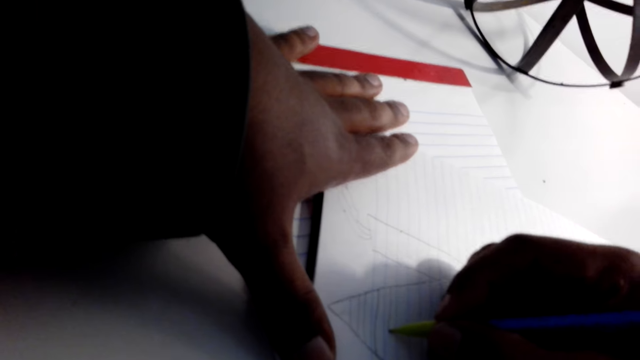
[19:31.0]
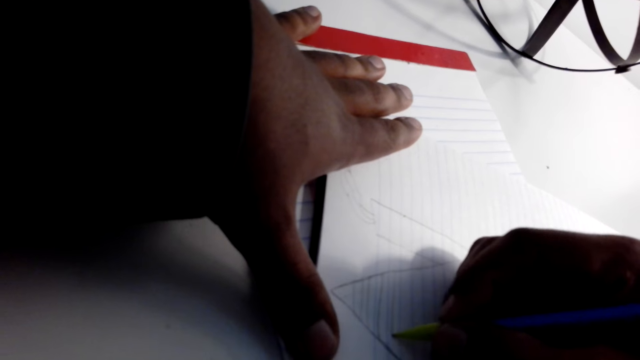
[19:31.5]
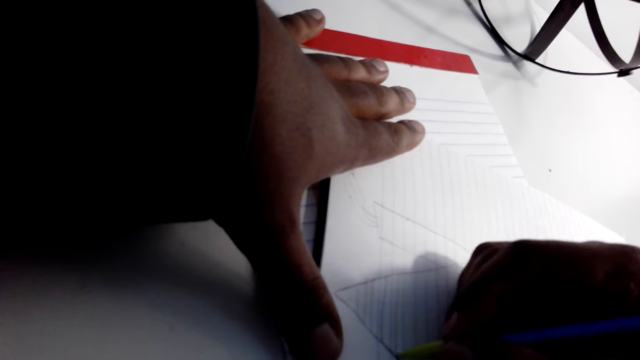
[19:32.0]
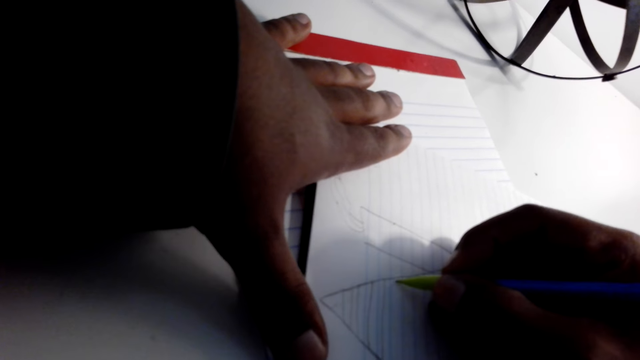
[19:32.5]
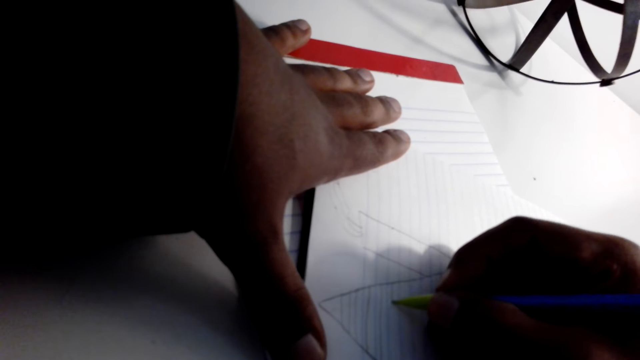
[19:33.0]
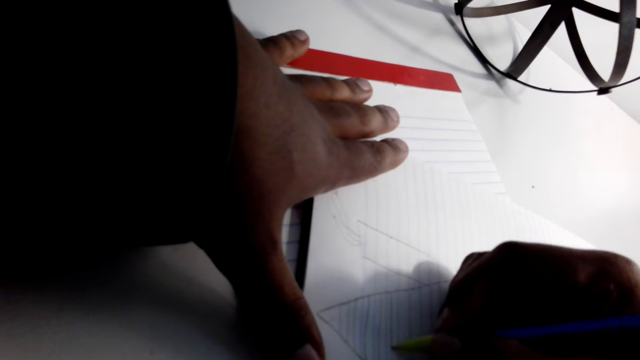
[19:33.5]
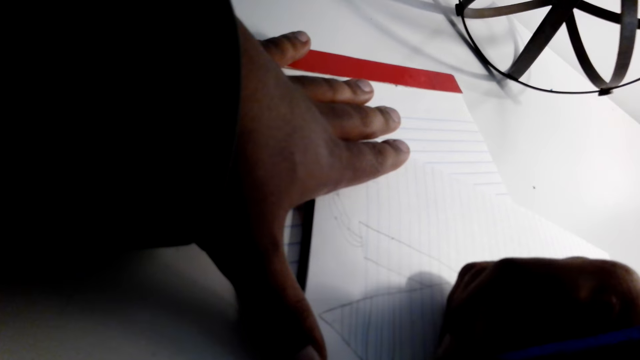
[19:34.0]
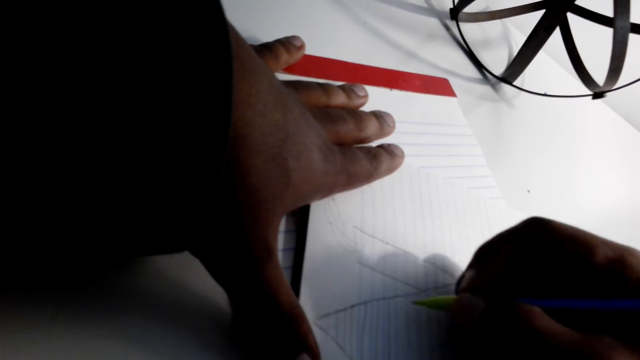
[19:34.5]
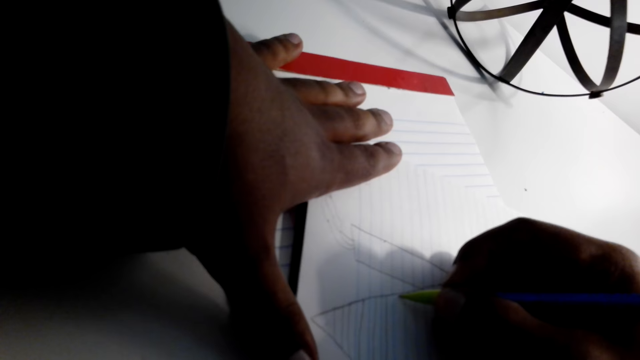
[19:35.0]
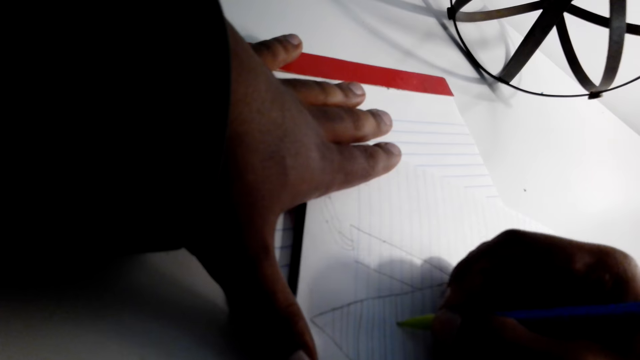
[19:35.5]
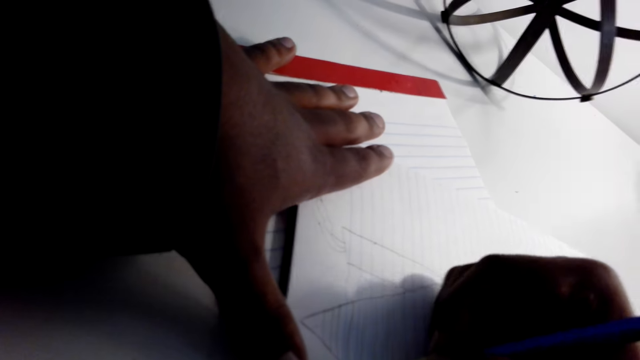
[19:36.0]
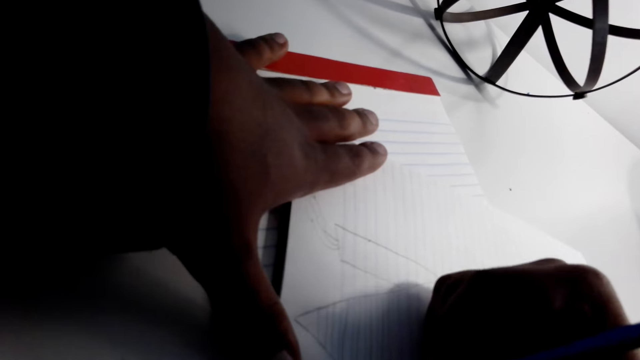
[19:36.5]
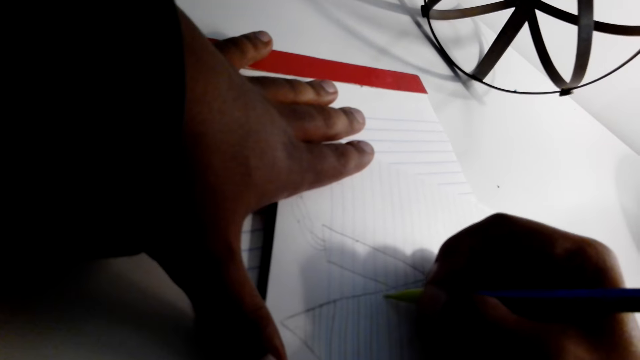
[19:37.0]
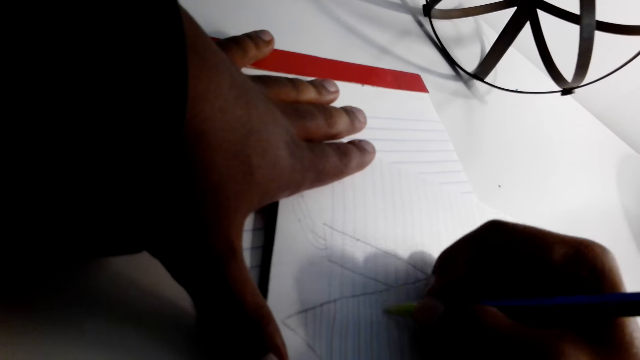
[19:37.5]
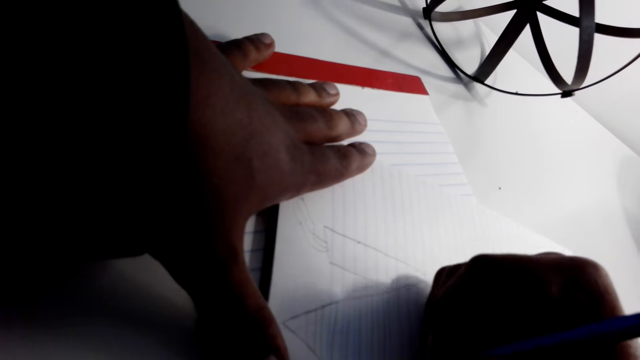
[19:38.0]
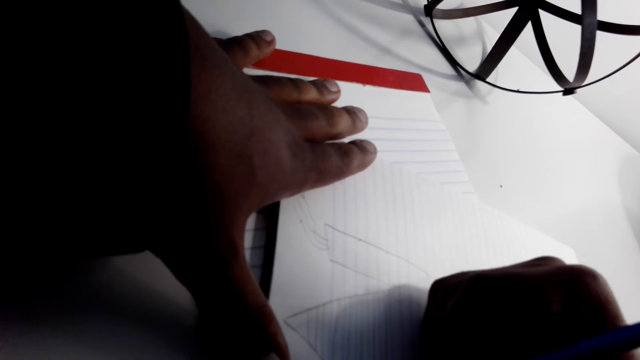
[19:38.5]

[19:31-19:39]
The camera wearer draws on the paper.

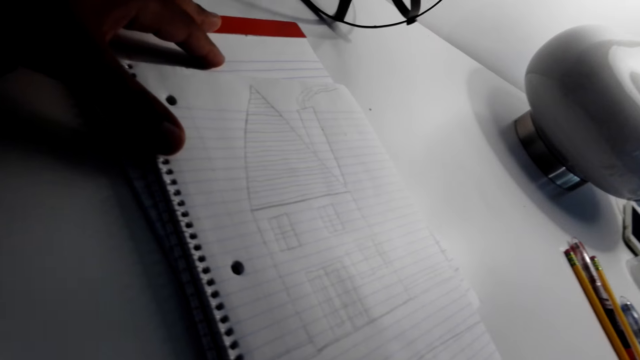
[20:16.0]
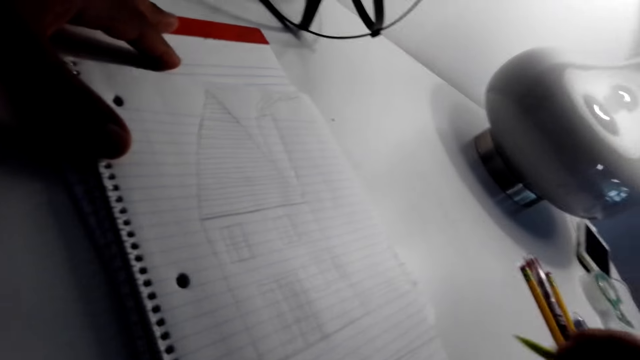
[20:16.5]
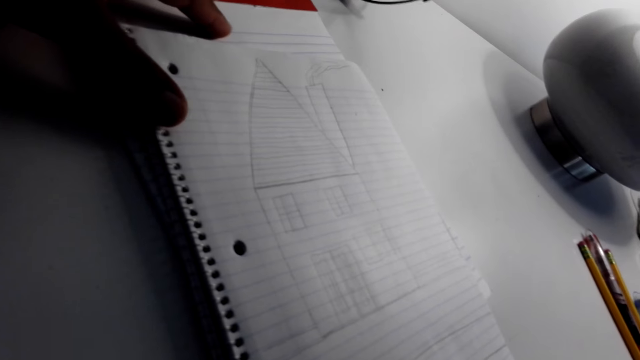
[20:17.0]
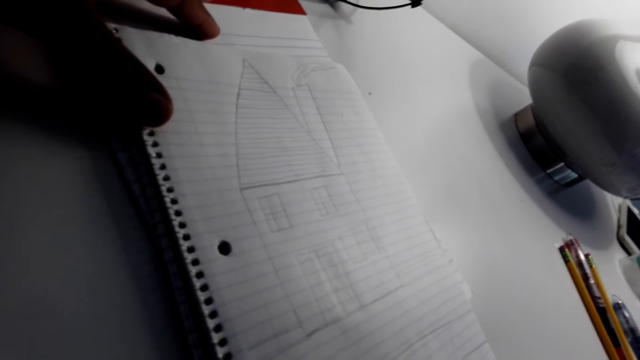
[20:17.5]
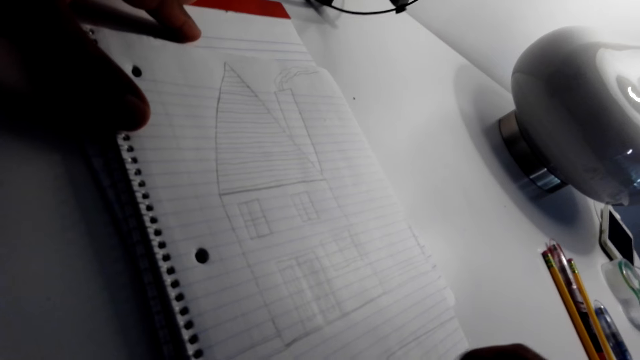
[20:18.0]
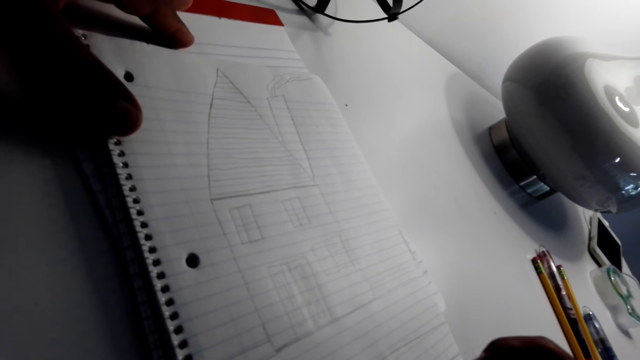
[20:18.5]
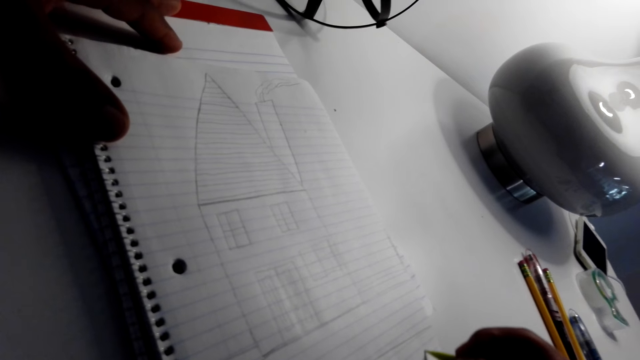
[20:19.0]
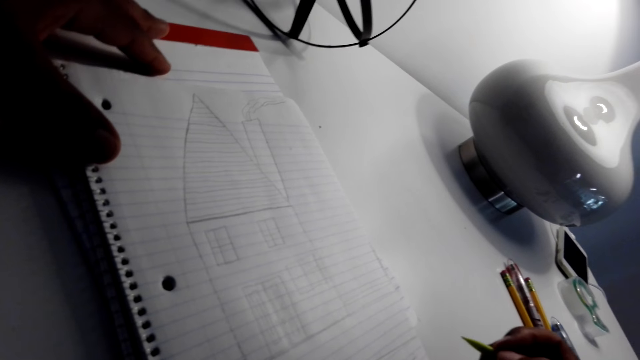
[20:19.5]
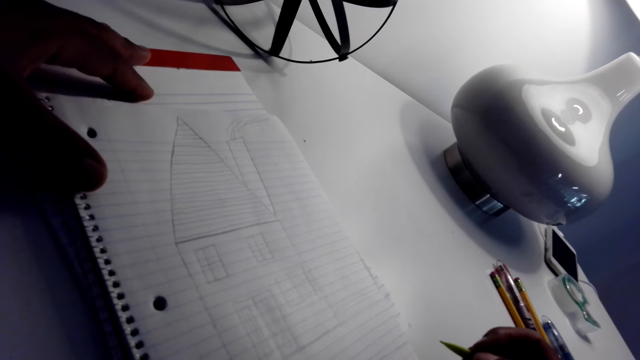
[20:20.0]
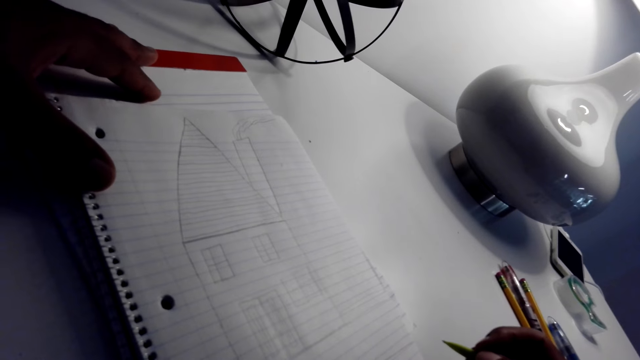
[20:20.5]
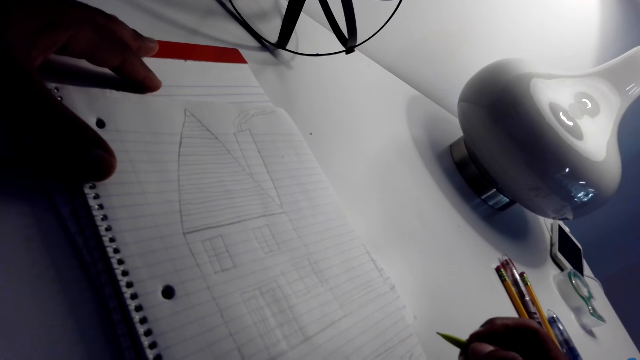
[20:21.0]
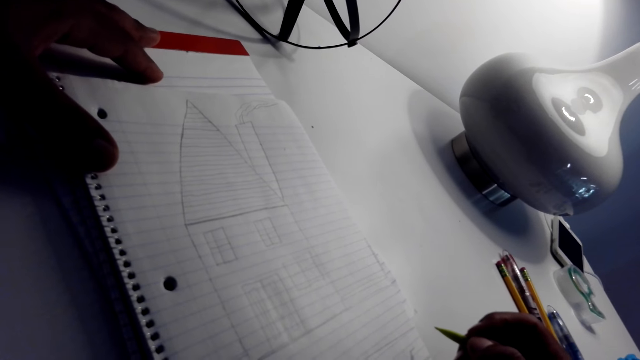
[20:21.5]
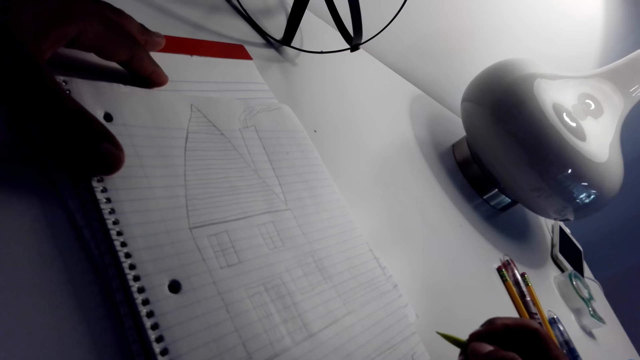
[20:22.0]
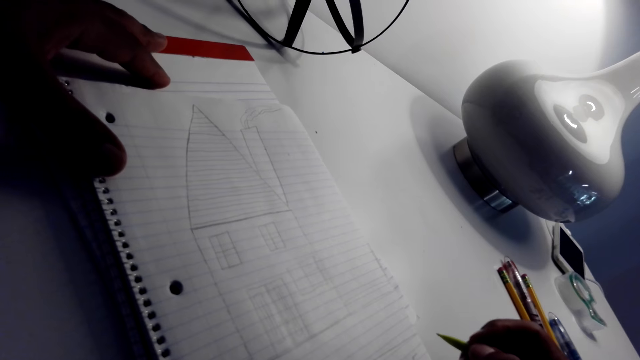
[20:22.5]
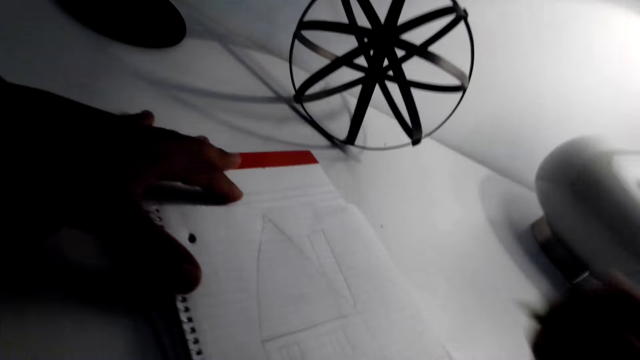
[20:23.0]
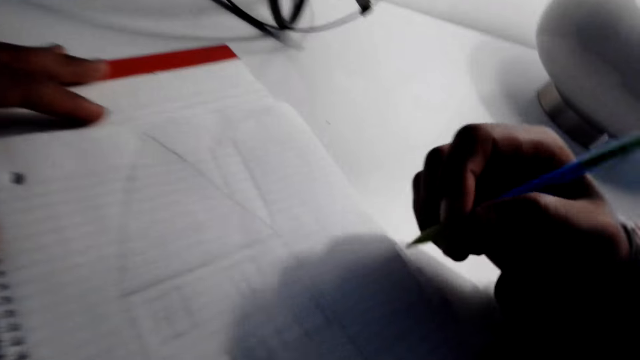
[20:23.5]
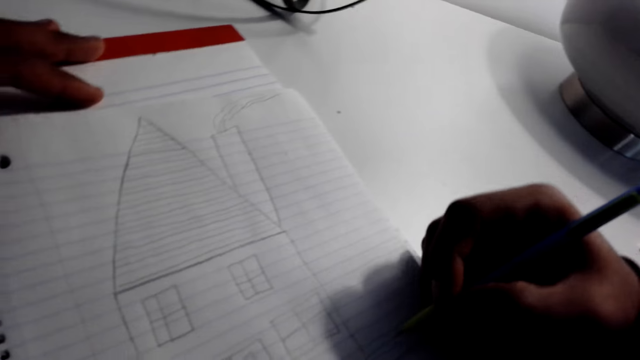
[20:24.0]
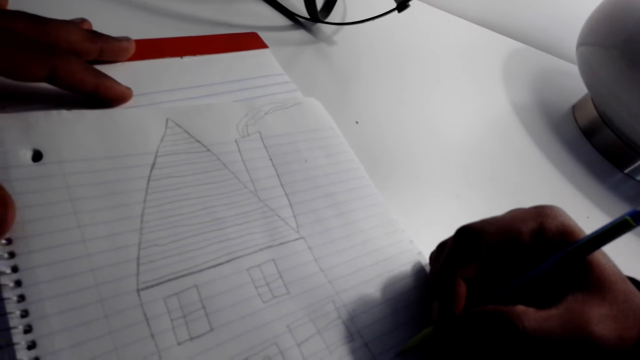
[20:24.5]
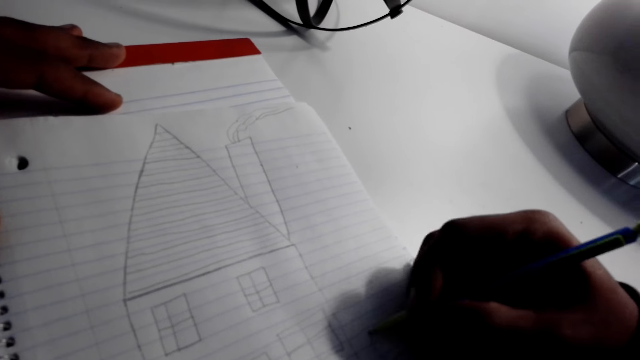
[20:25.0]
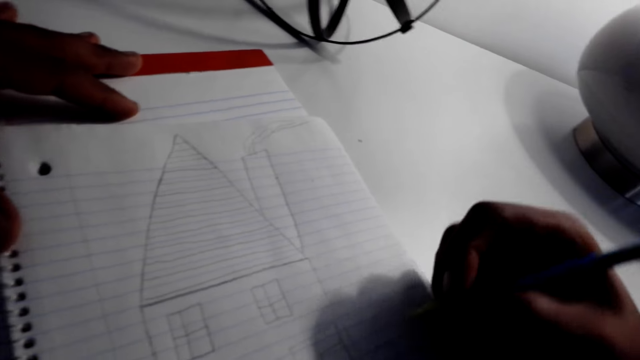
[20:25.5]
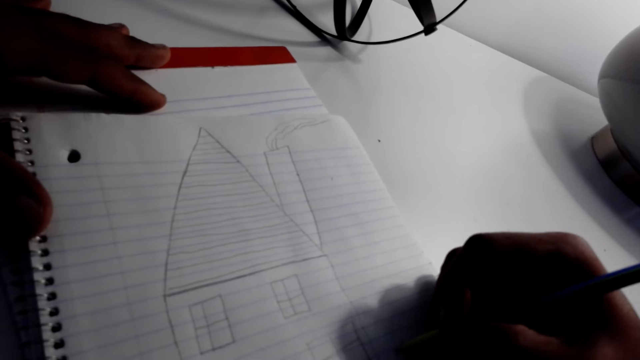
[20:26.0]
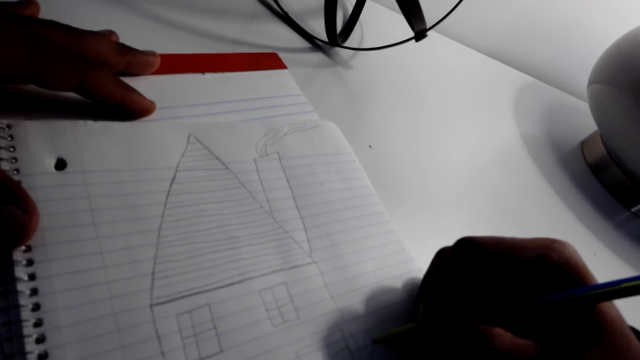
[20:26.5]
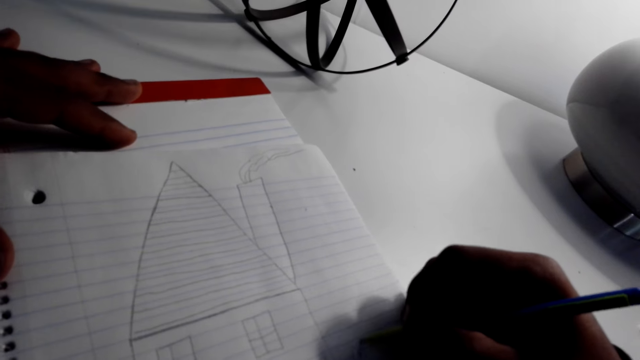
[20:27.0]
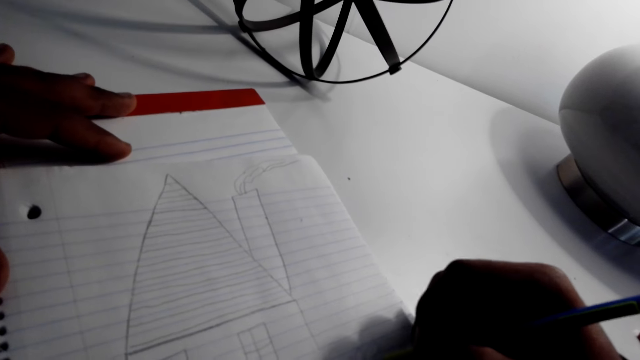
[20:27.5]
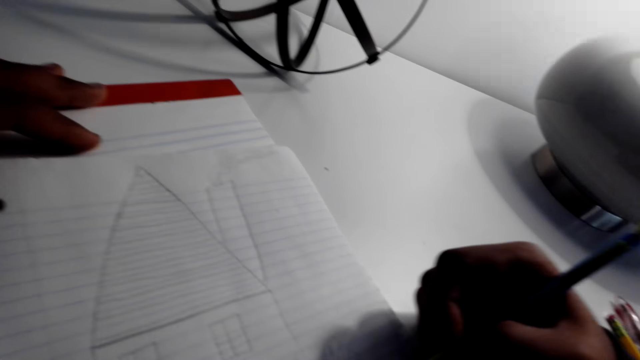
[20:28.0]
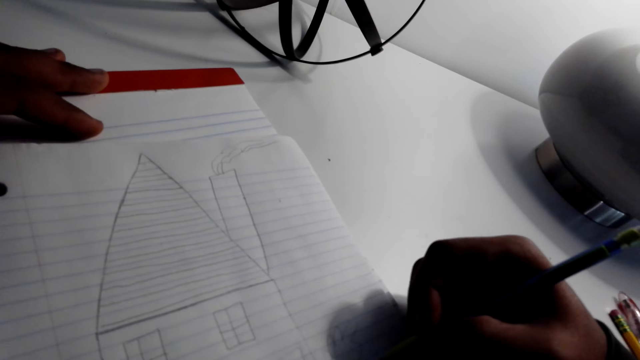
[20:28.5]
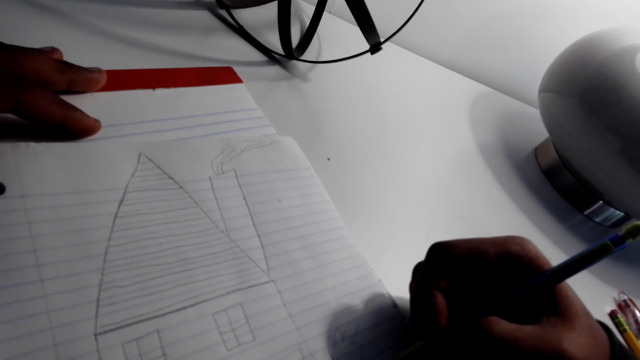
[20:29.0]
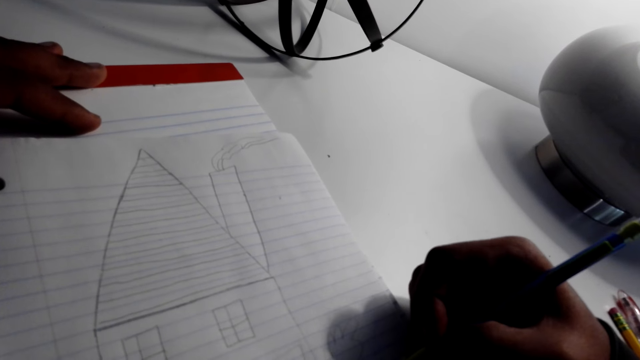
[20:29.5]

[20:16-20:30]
The camera wearer rubs the picture. They draw the picture.
